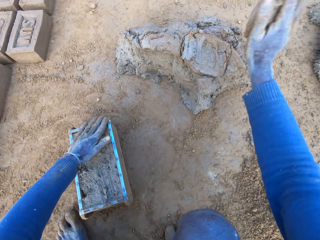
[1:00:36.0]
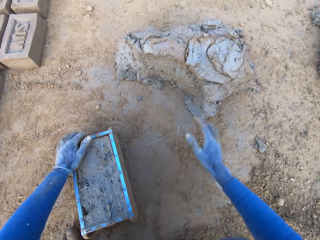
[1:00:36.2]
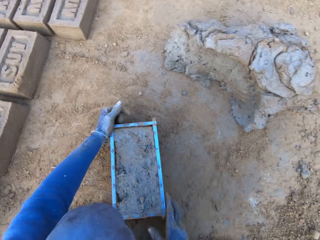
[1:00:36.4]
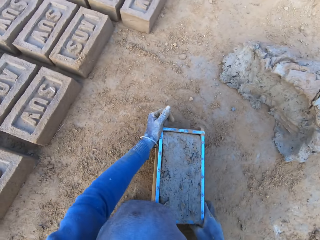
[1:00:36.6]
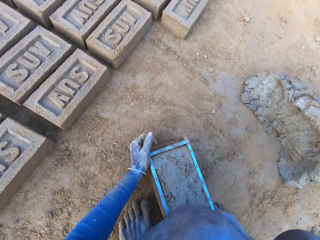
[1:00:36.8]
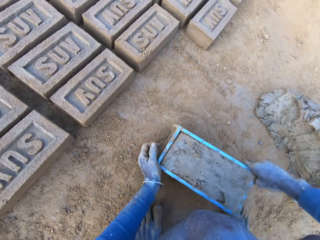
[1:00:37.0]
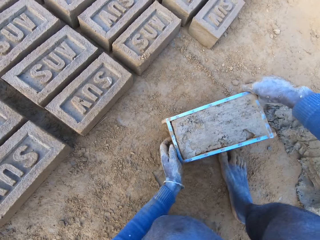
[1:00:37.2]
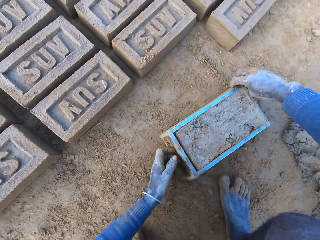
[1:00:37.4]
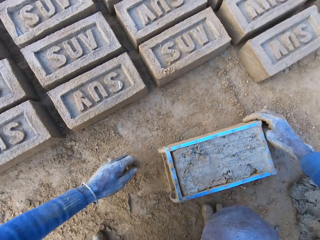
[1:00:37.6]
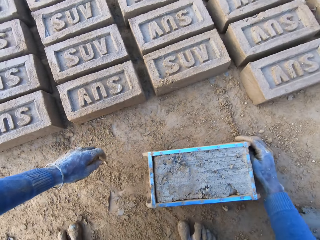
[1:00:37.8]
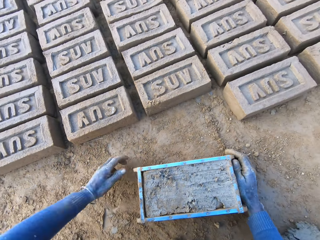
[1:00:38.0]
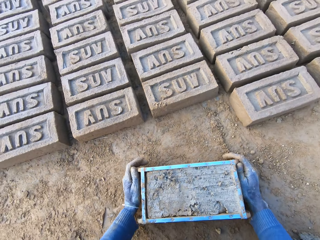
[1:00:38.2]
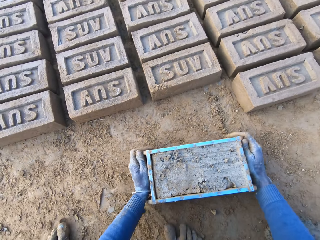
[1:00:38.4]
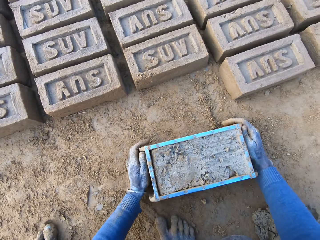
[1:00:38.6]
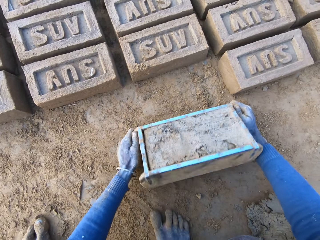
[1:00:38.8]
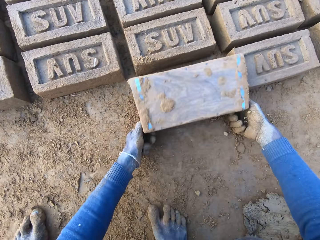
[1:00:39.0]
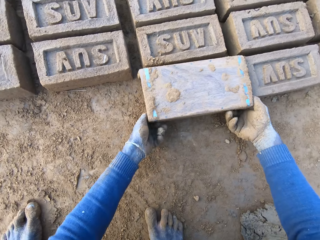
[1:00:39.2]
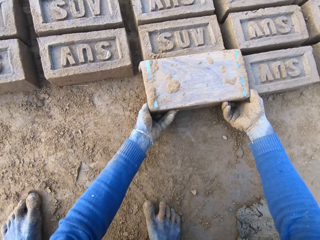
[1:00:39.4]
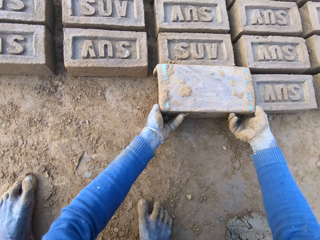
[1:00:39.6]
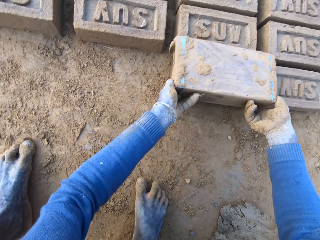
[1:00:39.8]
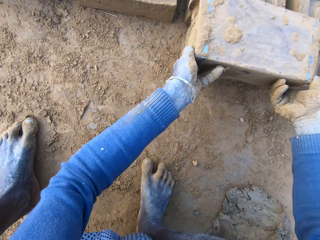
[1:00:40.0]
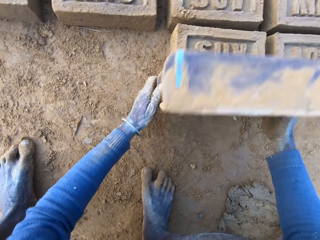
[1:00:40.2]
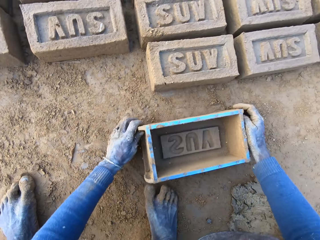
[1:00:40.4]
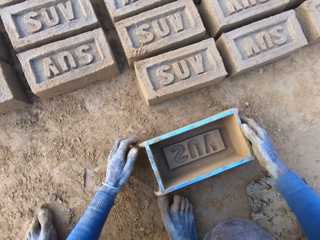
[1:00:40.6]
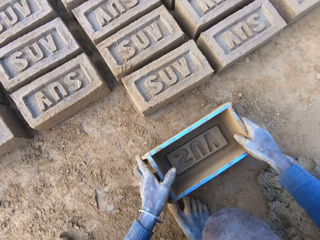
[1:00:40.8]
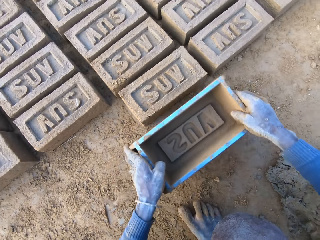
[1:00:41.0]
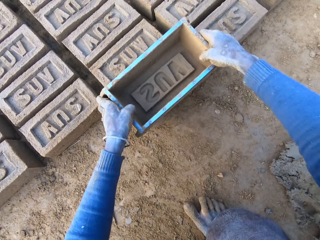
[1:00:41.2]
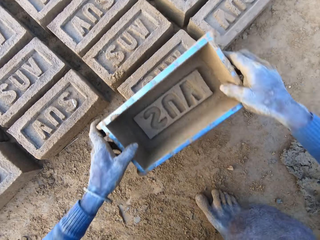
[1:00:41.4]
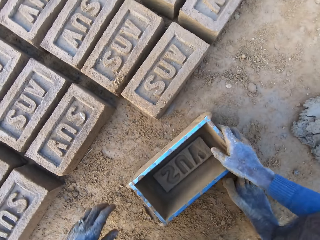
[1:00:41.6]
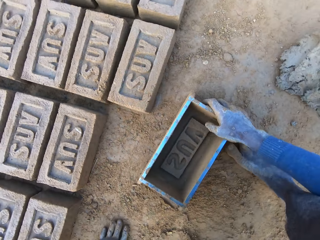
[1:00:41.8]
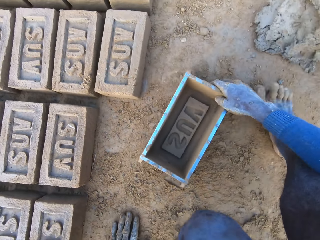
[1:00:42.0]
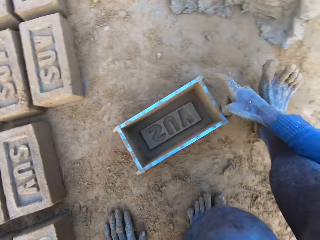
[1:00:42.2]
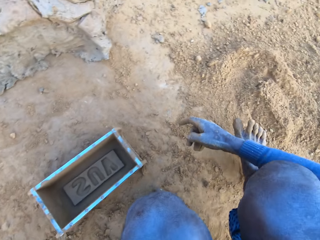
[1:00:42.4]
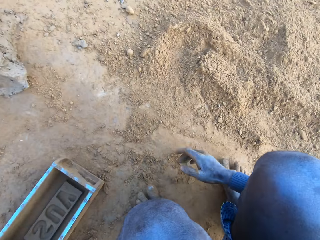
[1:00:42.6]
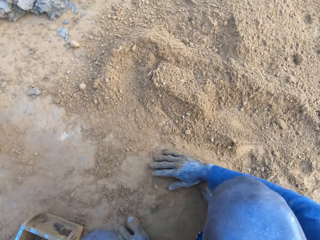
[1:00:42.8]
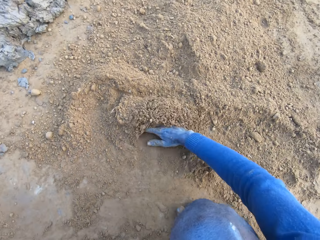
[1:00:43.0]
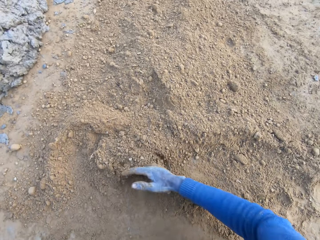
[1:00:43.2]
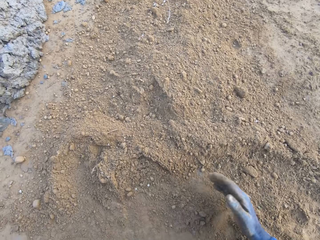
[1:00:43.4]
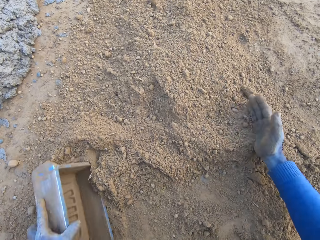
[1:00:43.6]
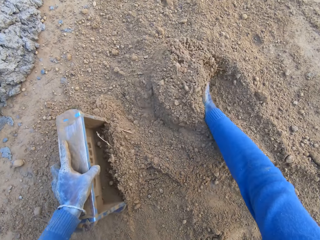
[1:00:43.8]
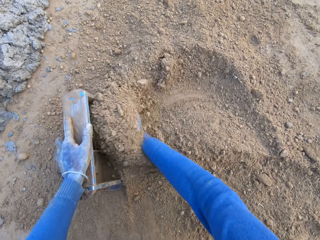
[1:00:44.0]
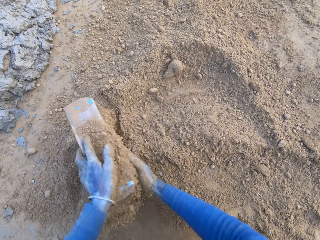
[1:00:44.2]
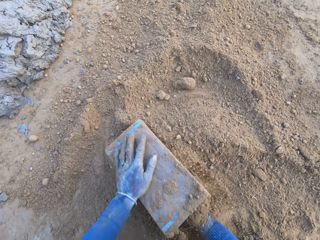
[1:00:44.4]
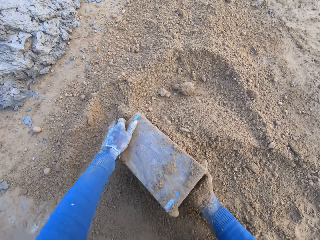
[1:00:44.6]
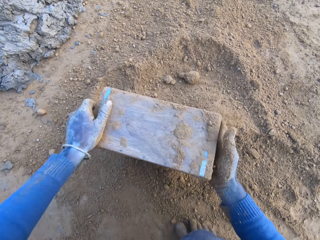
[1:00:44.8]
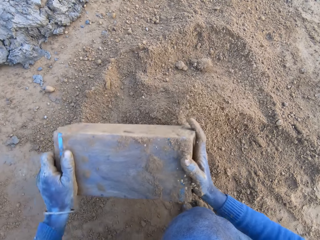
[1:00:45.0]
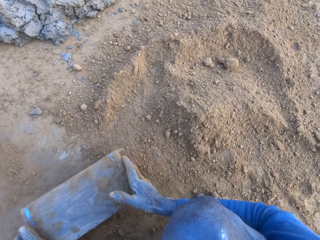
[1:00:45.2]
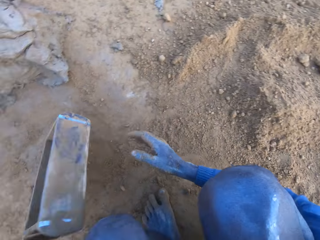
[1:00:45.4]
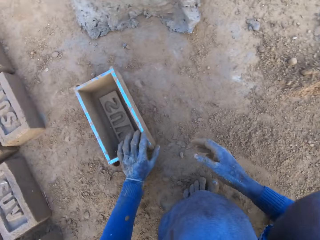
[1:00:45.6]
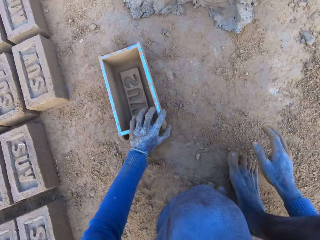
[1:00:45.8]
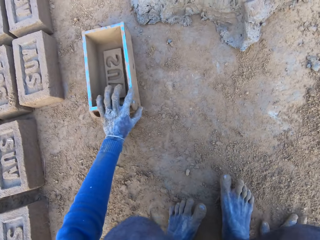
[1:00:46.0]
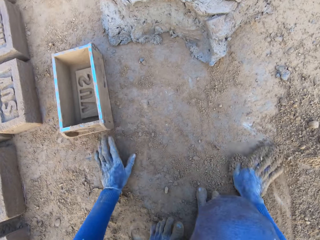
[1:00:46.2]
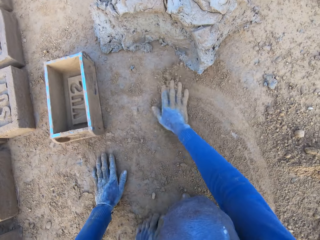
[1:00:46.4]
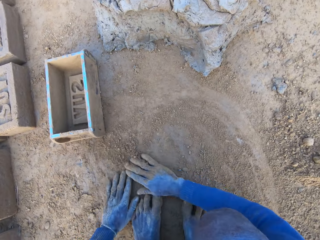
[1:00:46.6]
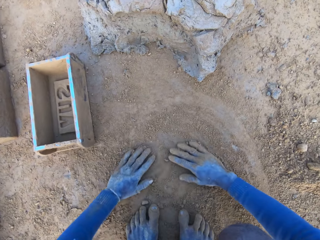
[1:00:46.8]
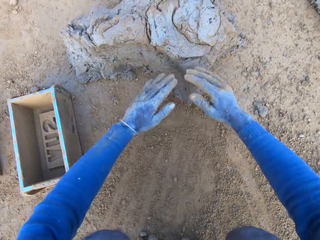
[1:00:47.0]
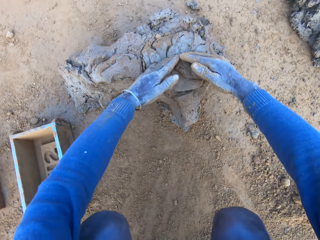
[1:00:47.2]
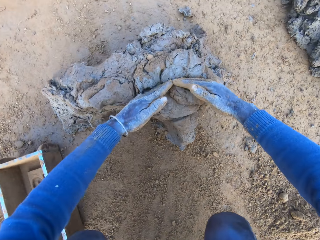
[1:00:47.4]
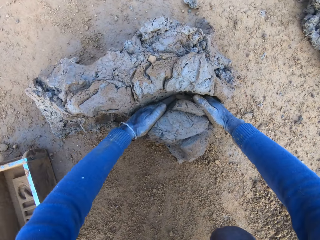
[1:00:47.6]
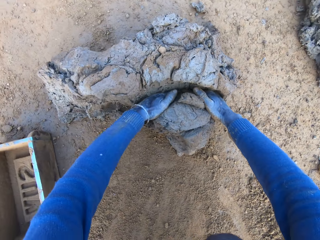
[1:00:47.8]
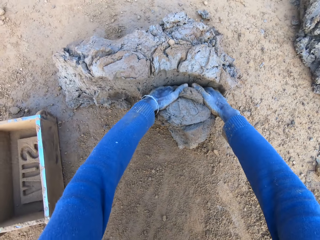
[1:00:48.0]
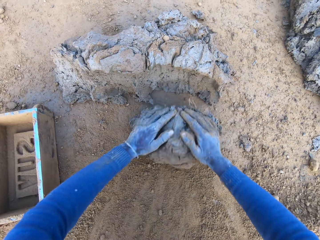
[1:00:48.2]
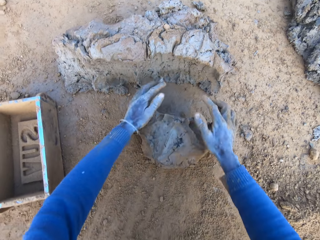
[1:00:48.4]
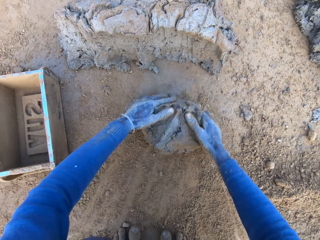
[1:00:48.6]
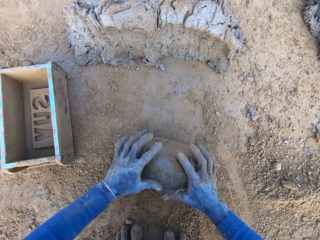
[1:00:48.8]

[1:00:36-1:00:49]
The camera wearer throws the clay mixture or mortar in his hand on the clay mixture on the ground. He drags a brick mould or molder on the ground. He carries the brick molder with mortar with both hands. He turns the brick mould. He pours out the brick on the ground out of the brick molder. He lifts up the brick mould, drops the brick mould down on the ground and taps the brick with the brick mould. He adjusts the brick on the ground with the brick molder. He pushes sand with his right hand. He spits out some saliva from his mouth. He collects the sand into the brick mould. He packs the sand with the brick molder. He taps the brick mould on the ground. He pours out the sand in the brick molder, throws the brick molder on one side with his hands and rubs his hands on the ground. He collects the clay mixture with his hands.

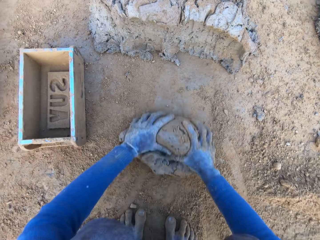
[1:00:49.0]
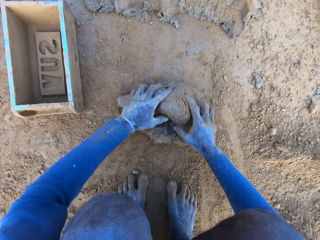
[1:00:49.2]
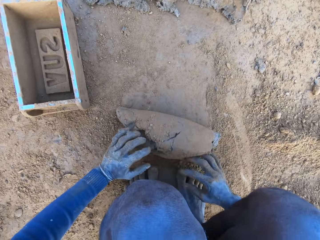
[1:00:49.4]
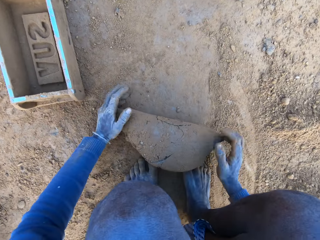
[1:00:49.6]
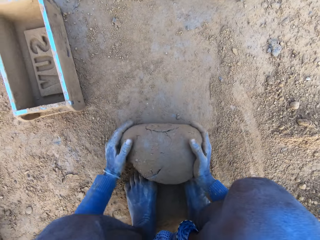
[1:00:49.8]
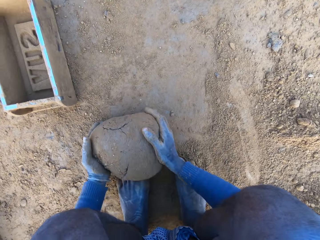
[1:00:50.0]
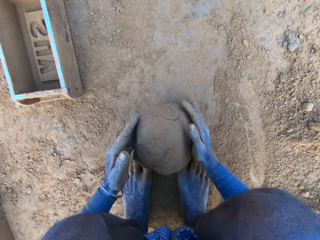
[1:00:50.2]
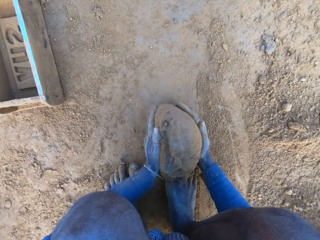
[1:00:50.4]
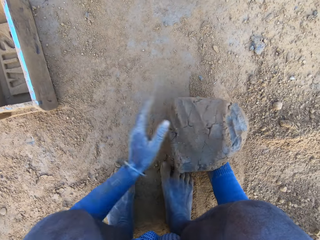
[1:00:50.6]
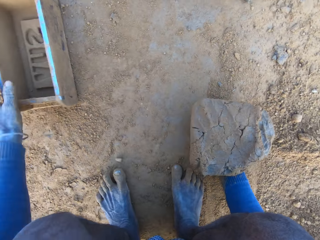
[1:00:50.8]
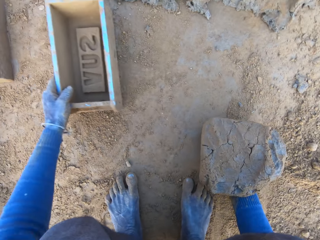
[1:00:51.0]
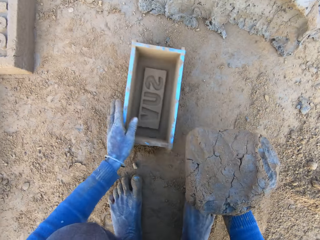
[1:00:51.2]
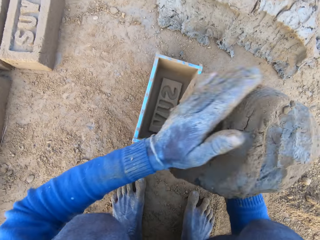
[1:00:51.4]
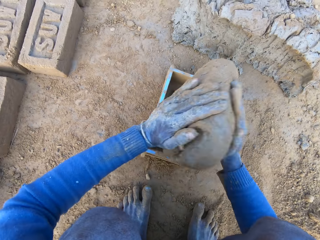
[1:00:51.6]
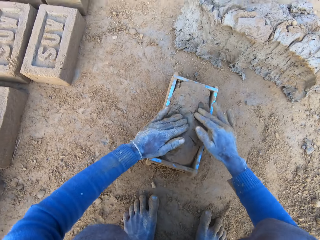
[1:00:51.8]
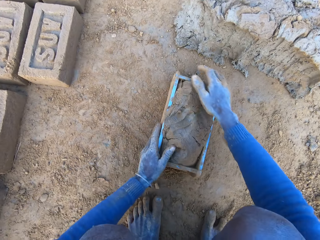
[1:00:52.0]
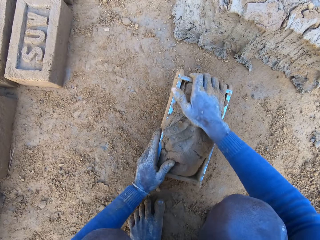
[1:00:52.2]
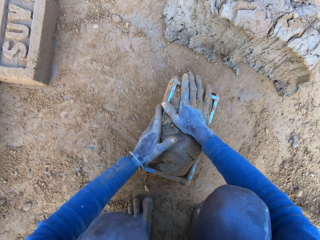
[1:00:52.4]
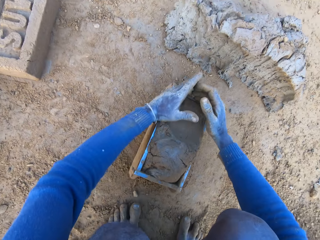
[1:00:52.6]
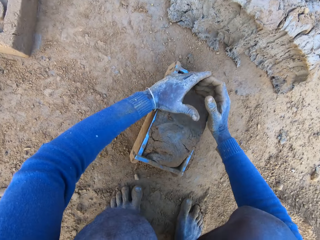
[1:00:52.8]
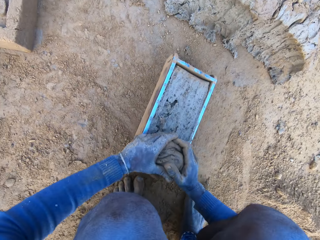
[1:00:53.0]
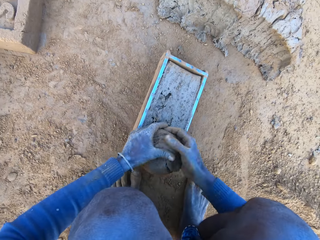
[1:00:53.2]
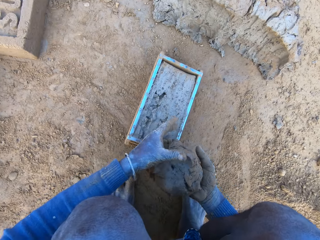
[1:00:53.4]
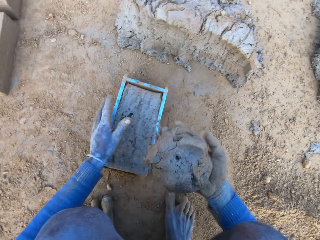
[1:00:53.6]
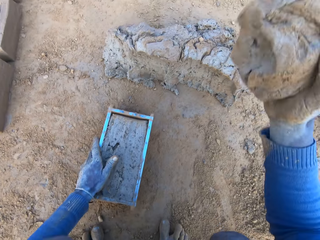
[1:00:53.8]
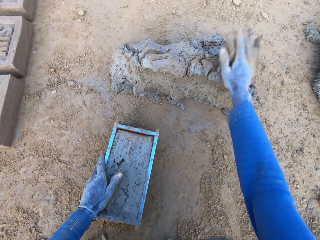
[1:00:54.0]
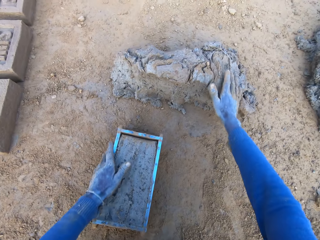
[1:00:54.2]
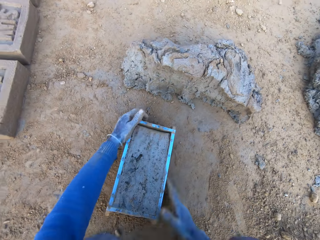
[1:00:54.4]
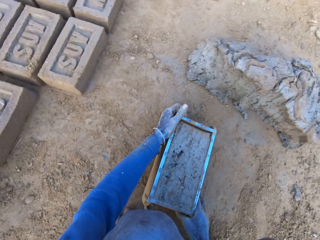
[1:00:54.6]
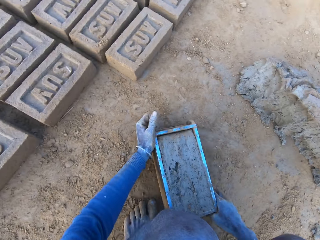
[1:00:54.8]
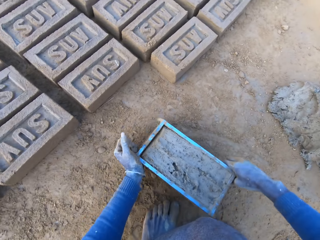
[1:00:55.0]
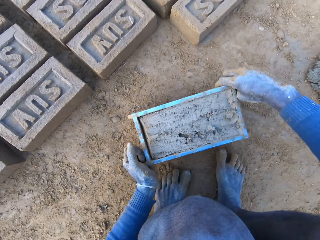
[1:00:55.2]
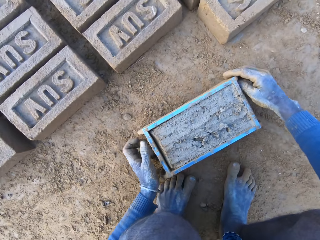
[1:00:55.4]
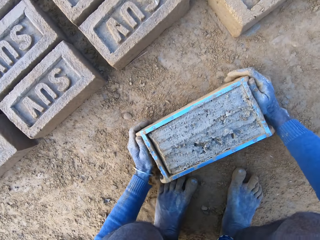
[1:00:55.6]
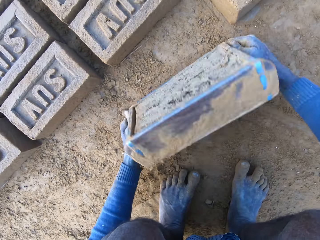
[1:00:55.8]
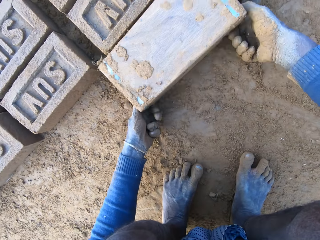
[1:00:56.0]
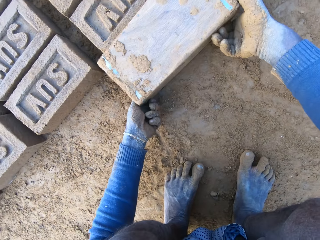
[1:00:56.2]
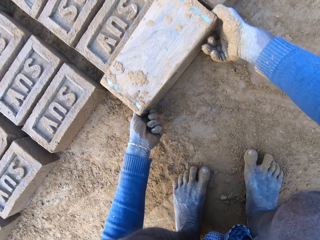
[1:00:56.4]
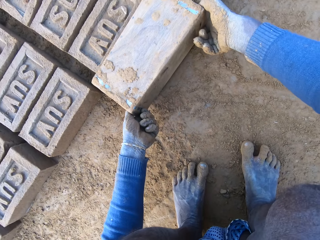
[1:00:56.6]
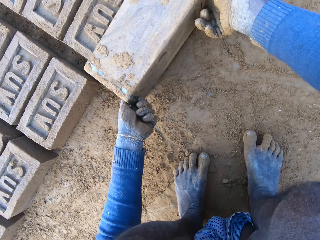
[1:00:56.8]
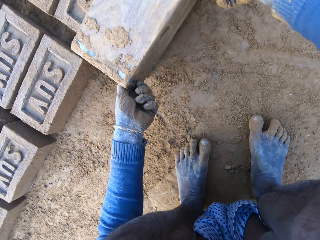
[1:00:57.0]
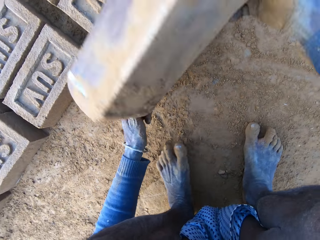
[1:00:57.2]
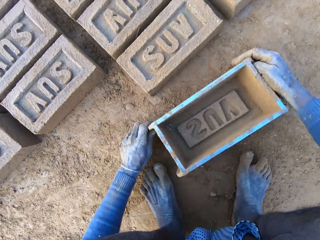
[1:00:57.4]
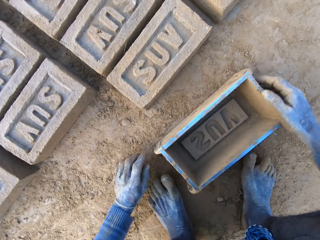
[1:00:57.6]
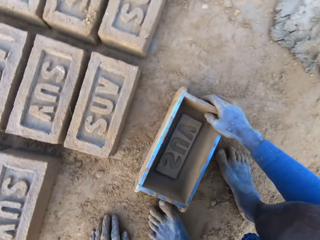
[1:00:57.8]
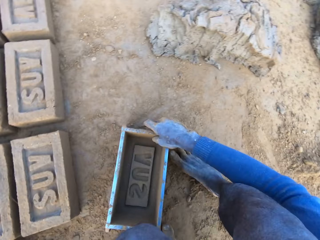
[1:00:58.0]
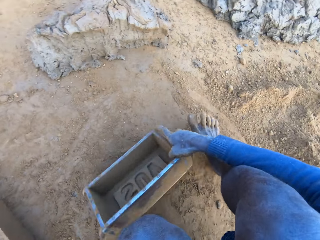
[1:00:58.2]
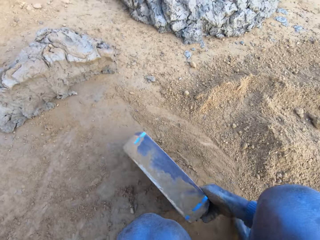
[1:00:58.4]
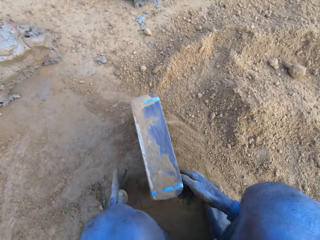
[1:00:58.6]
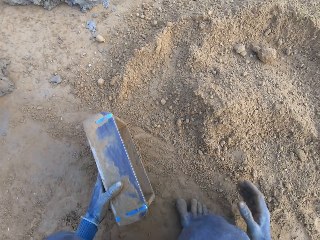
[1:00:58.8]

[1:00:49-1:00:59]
The camera wearer rolls the clay mixture or mortar on the ground. He adjusts the mortar on the ground, packs the mortar on the ground with his hands and picks up the brick molder or mould with his left hand. He drops the mortar inside the brick molder. He adjusts the mortar inside the brick molder. He slams the brick mould on the ground. He throws the clay mixture in his hand on the clay mixture on the ground. He lifts up the brick mould. He carries the brick molder with mortar with both hands. He turns the brick mould and lifts up the brick mould. He pours out the brick on the ground out of the brick molder. He drops the brick mould down on the ground and collects sand into the brick mould.
